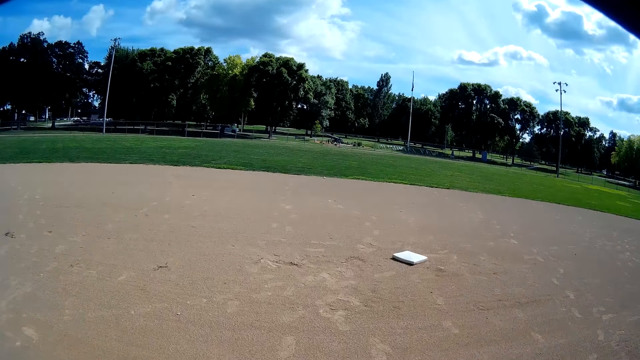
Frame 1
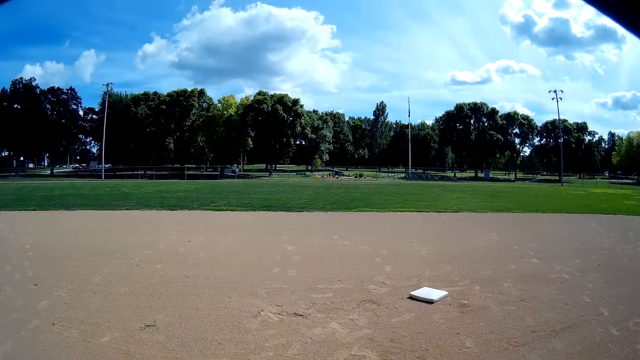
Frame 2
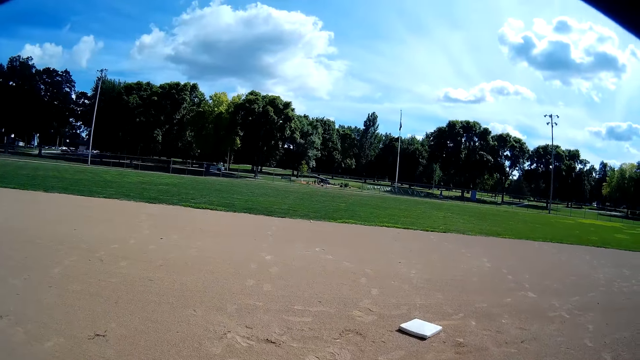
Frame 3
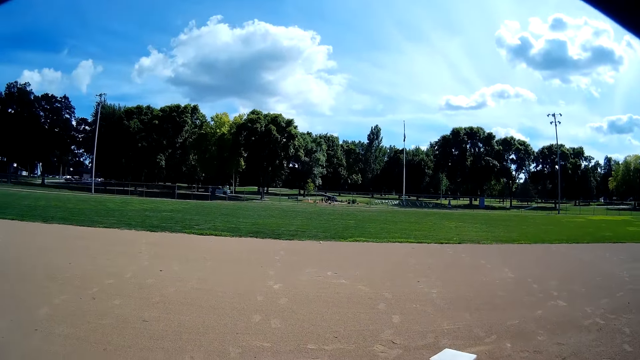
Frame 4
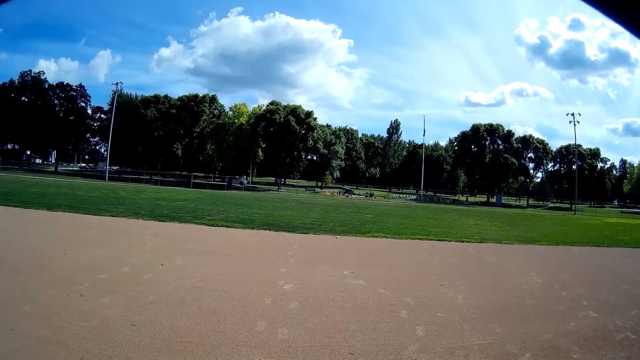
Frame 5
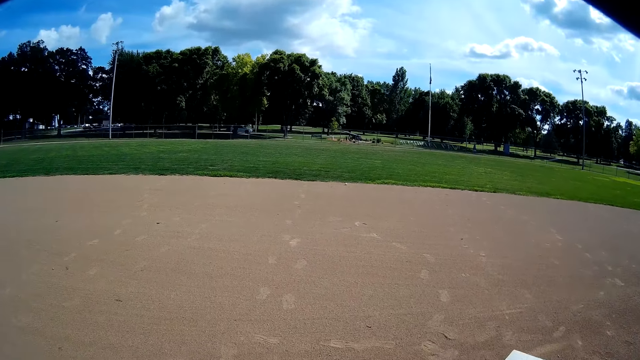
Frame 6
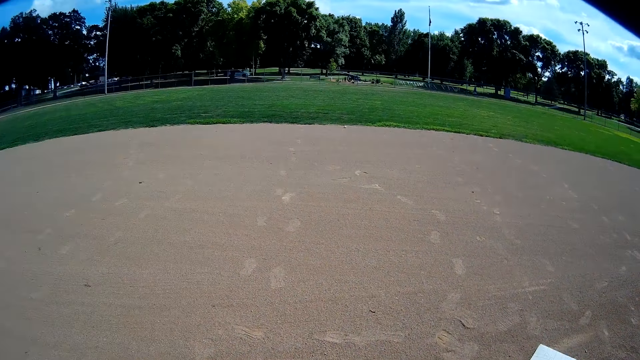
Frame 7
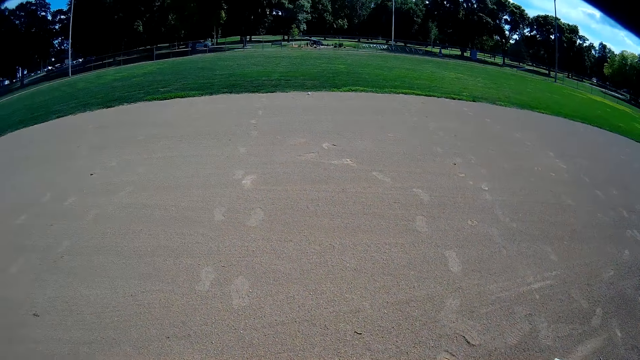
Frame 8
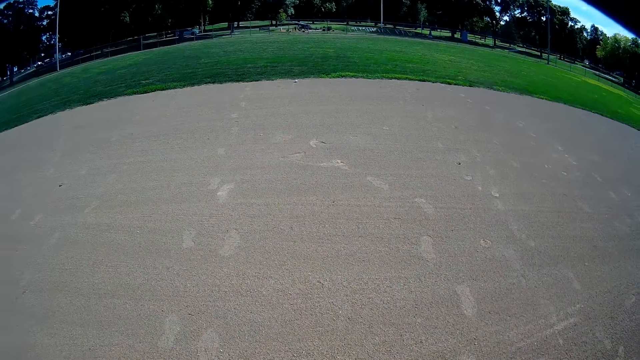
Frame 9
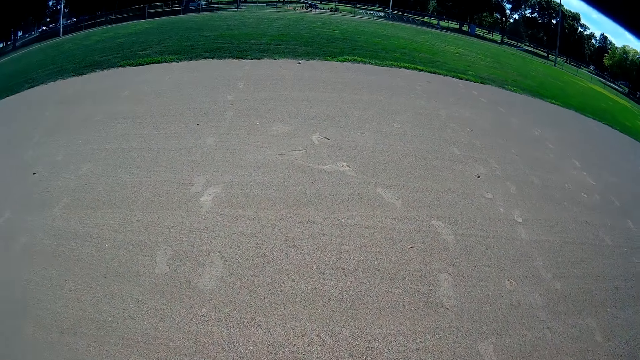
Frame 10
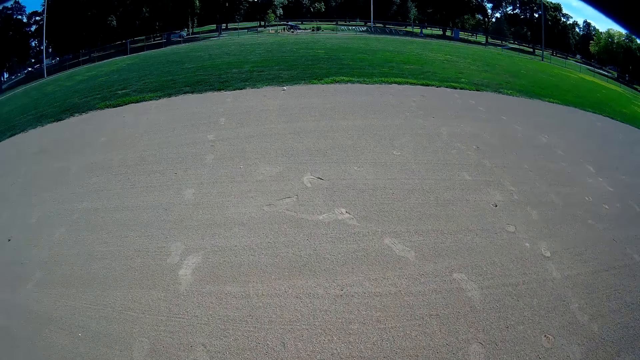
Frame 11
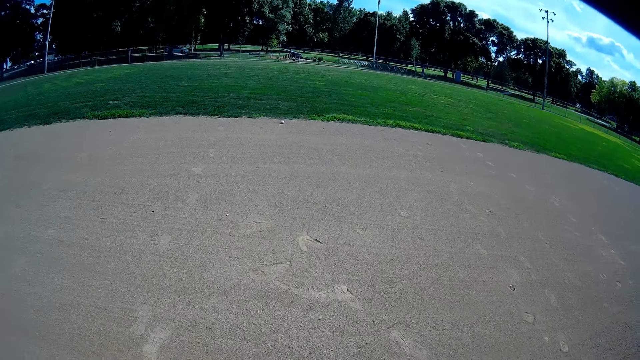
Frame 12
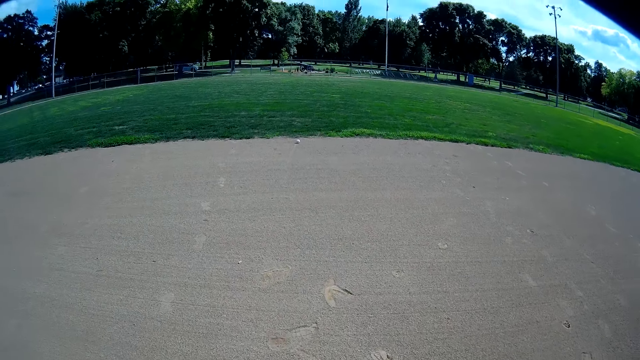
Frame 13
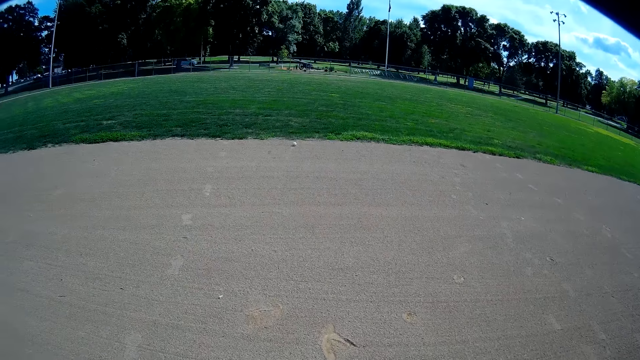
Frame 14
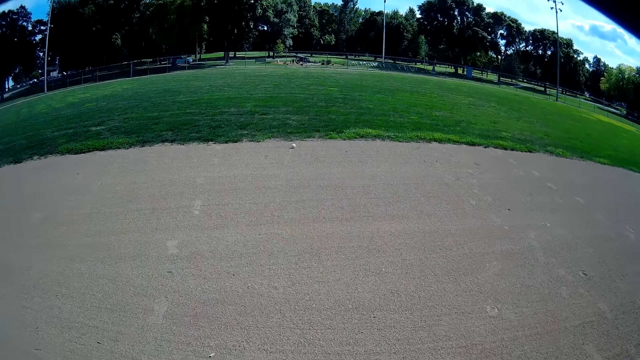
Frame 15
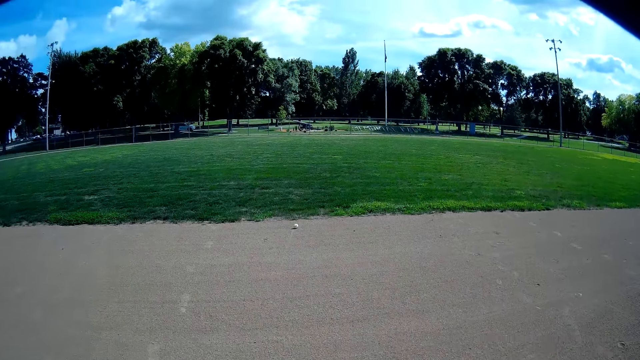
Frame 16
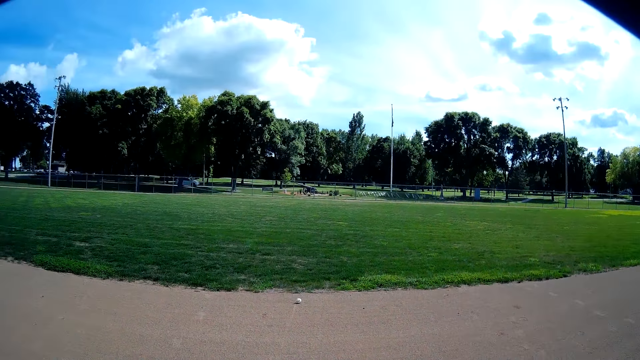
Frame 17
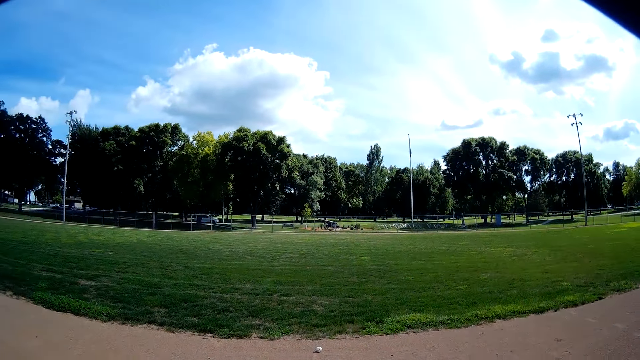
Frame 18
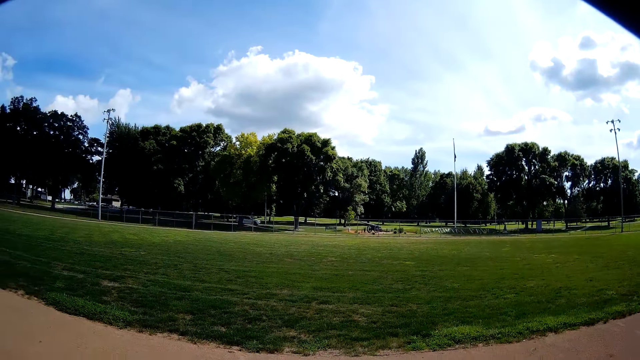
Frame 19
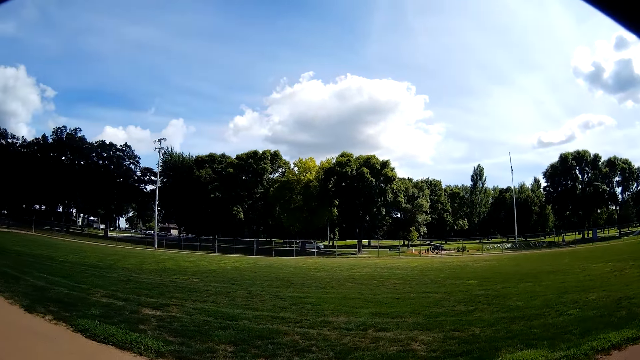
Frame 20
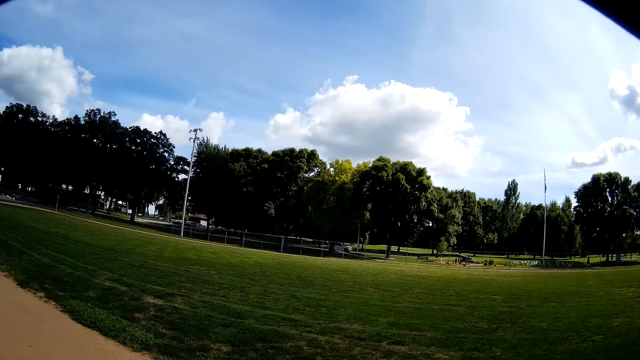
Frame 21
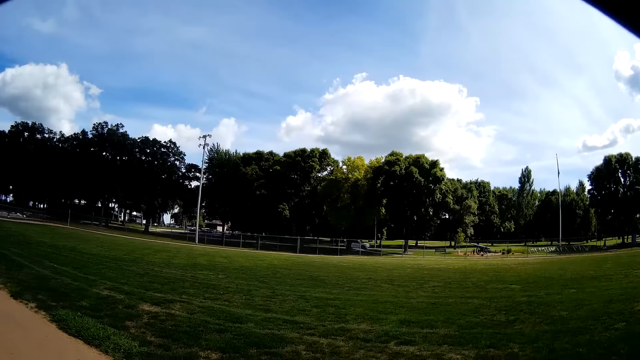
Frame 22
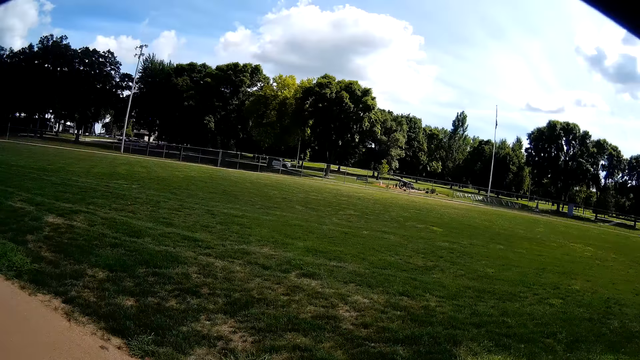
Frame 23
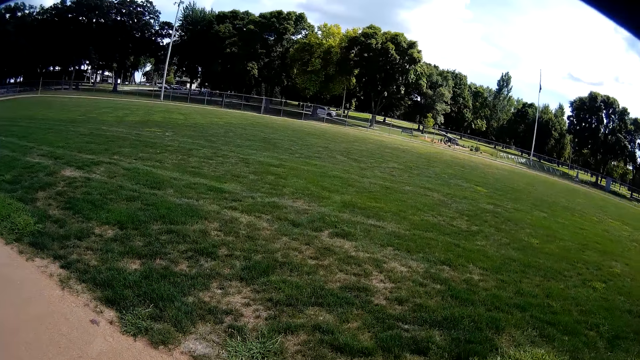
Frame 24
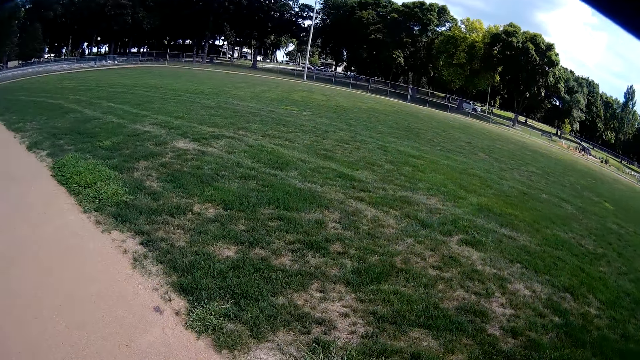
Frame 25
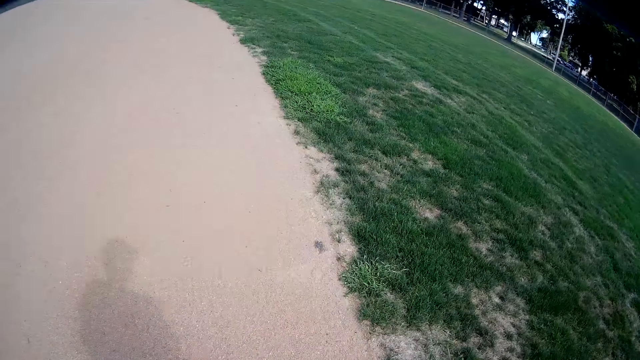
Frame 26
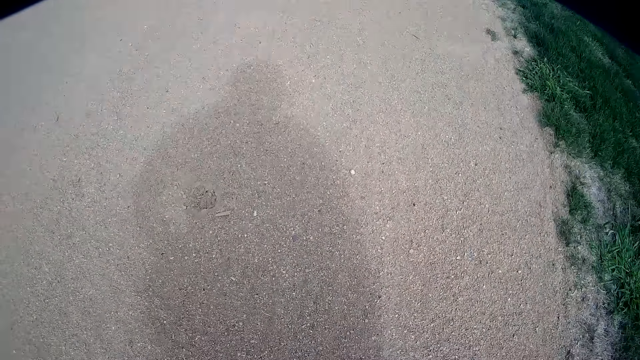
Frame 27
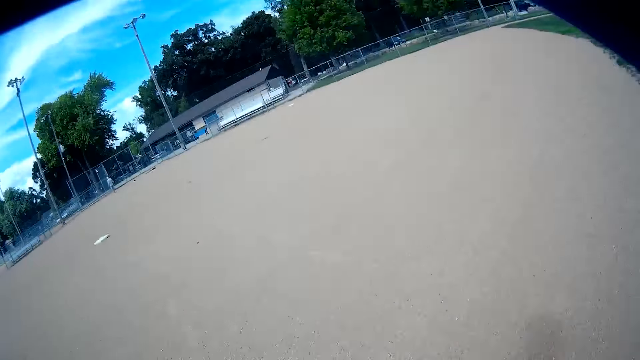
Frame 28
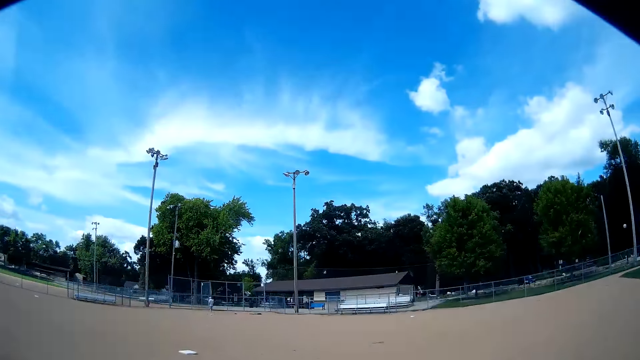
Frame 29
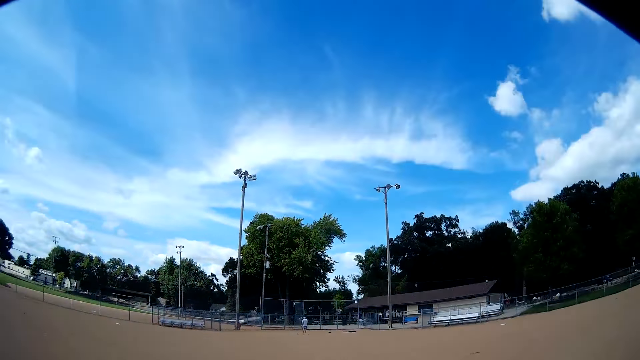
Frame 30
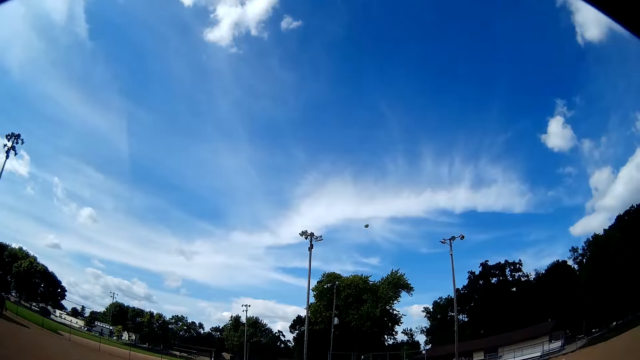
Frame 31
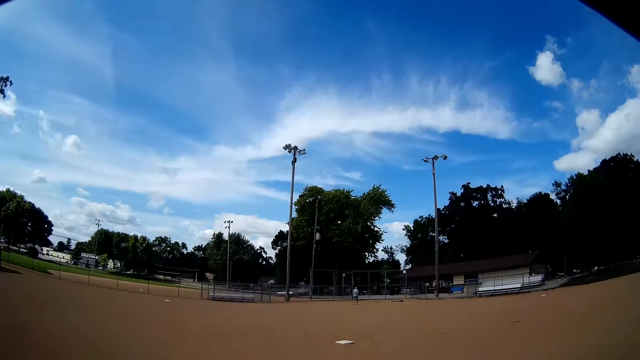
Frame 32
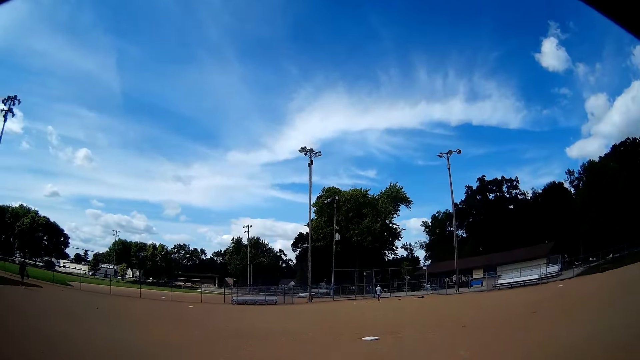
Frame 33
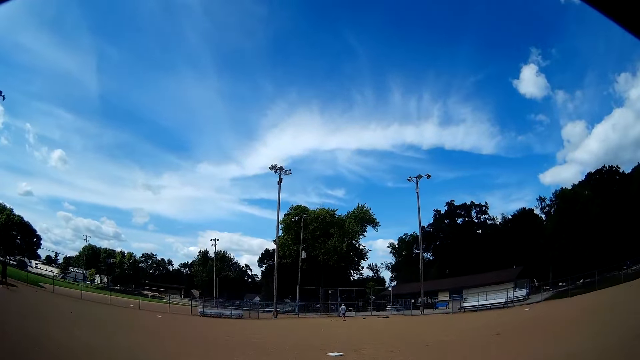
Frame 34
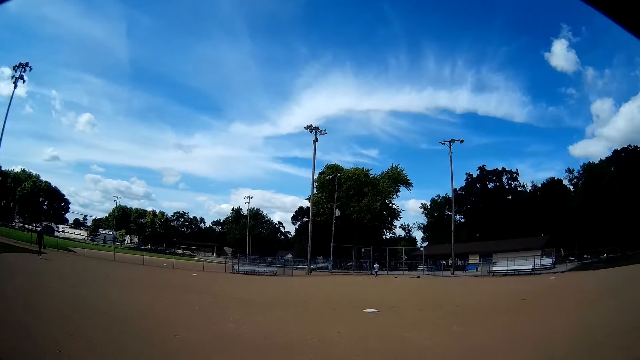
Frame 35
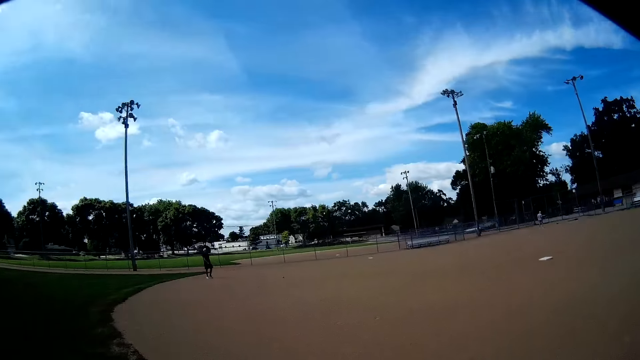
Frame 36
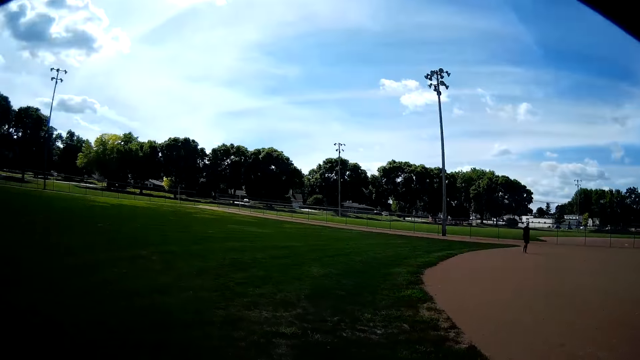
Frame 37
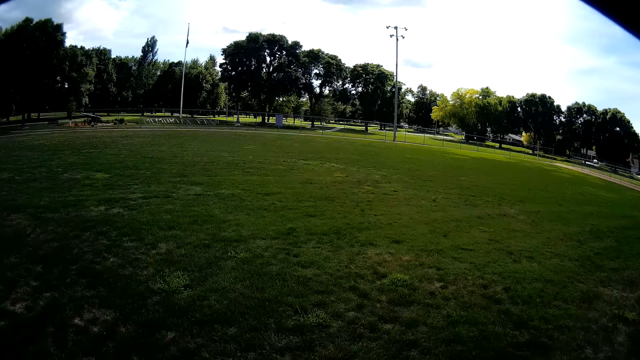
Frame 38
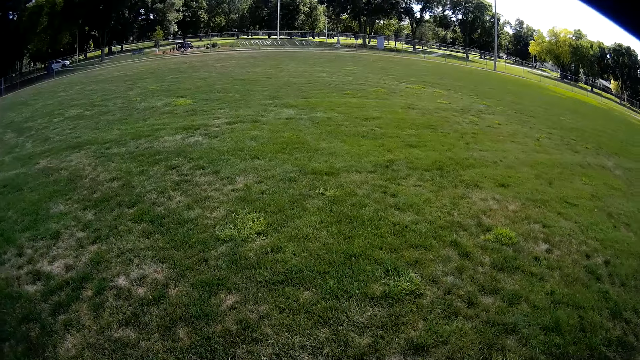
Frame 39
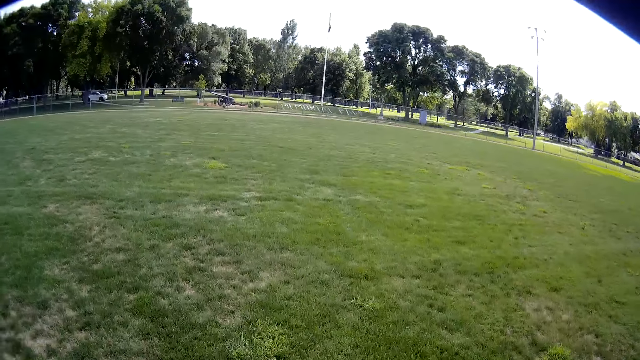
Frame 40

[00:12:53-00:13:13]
The camera wearer walks towards the baseball on the floor. He picks up the baseball on the floor with his hands. He throws the baseball towards the man with his right hand.
